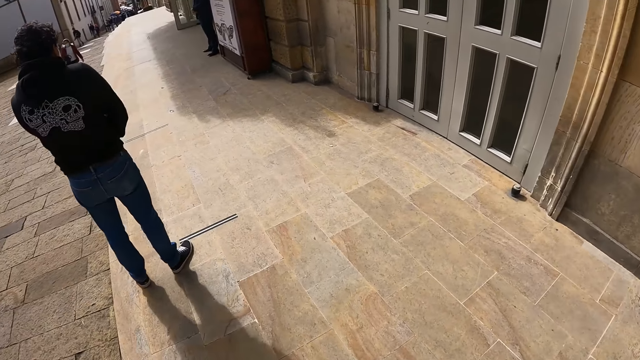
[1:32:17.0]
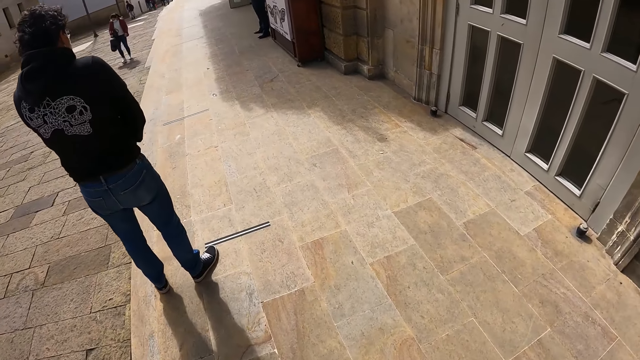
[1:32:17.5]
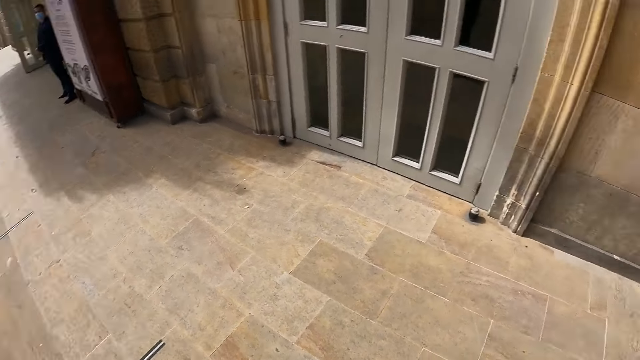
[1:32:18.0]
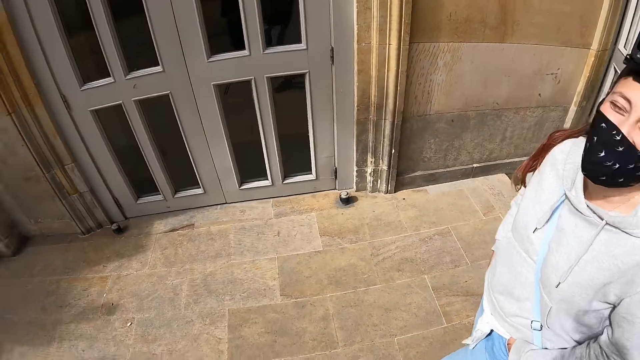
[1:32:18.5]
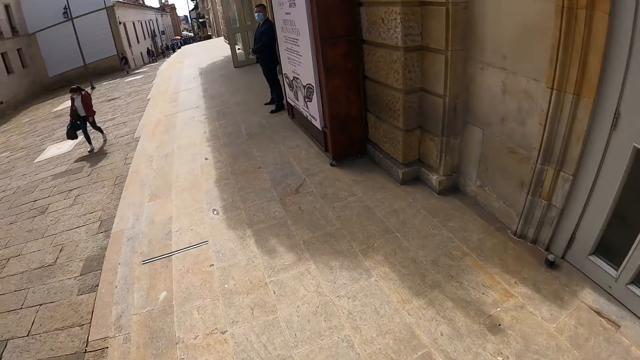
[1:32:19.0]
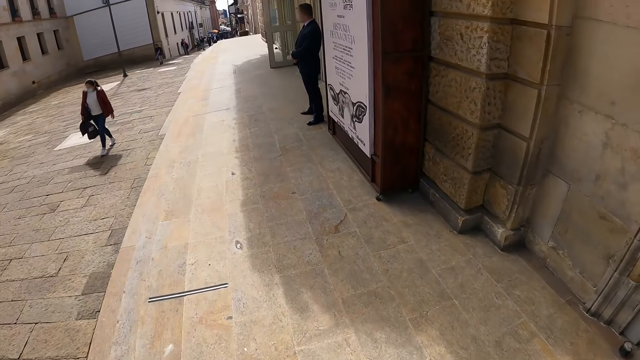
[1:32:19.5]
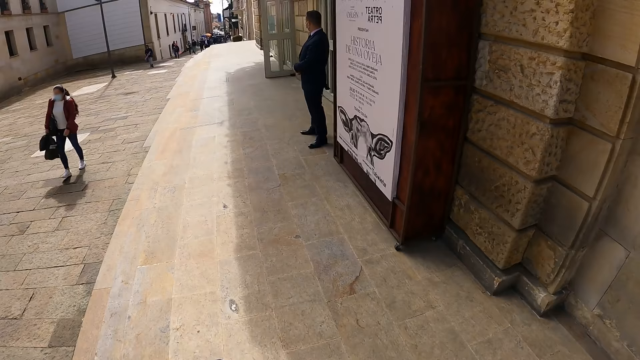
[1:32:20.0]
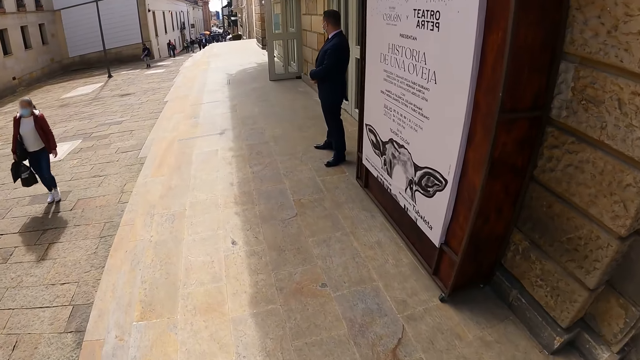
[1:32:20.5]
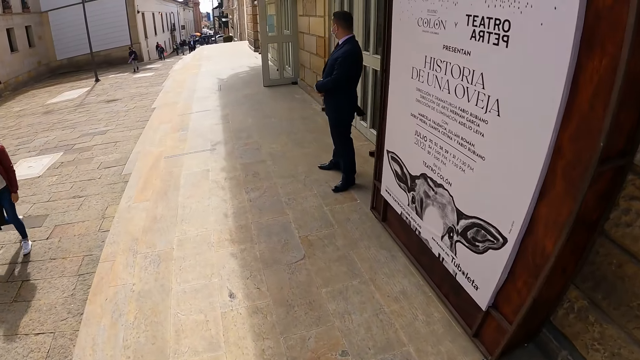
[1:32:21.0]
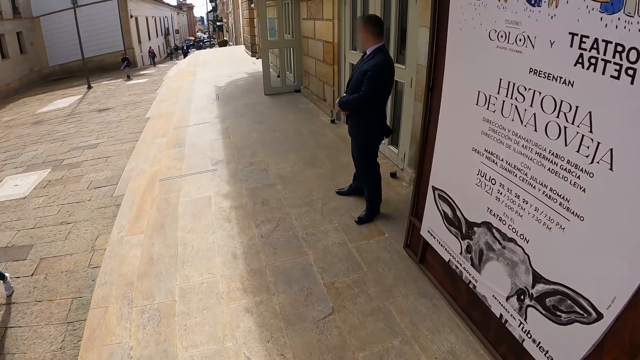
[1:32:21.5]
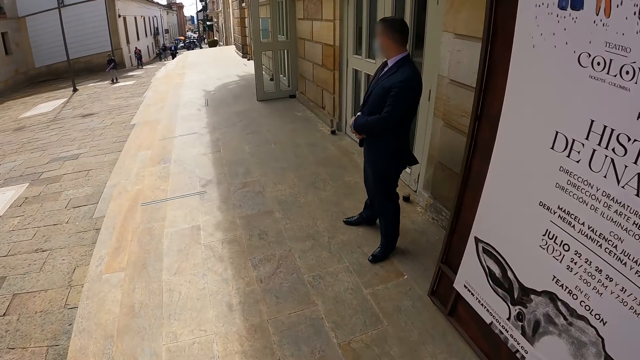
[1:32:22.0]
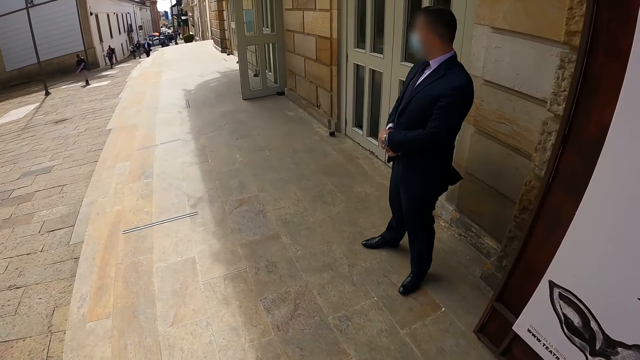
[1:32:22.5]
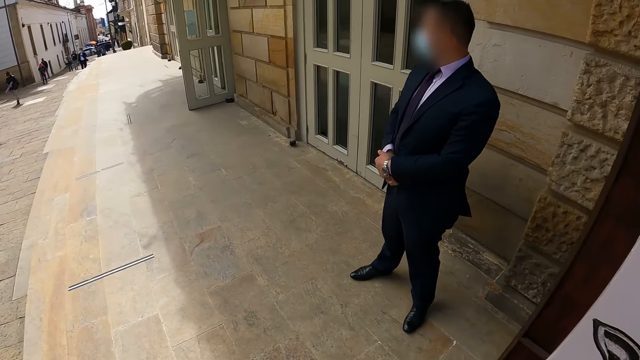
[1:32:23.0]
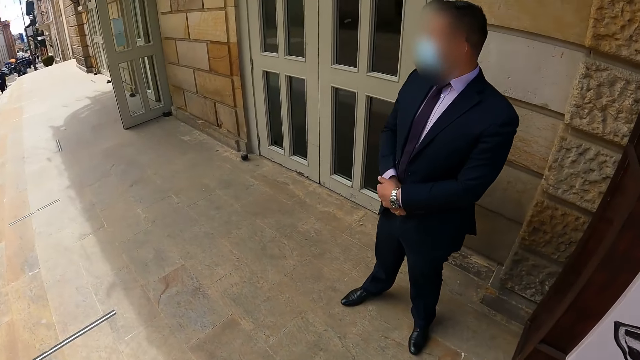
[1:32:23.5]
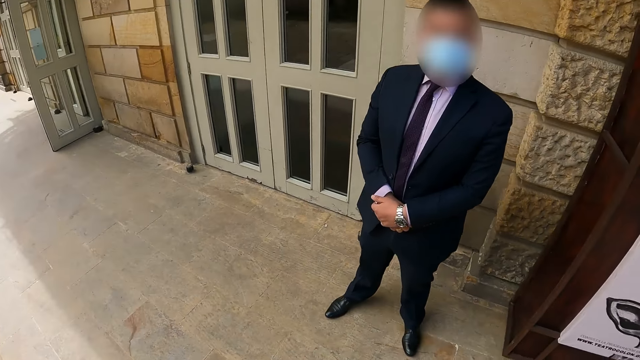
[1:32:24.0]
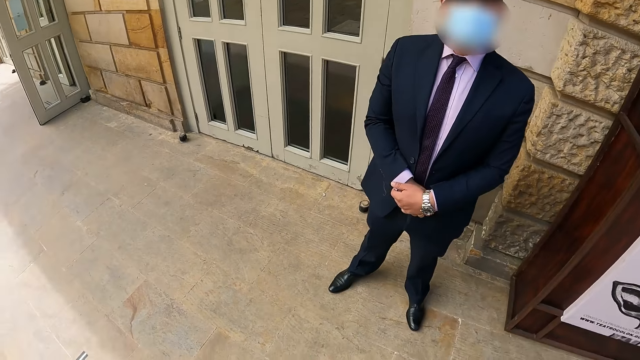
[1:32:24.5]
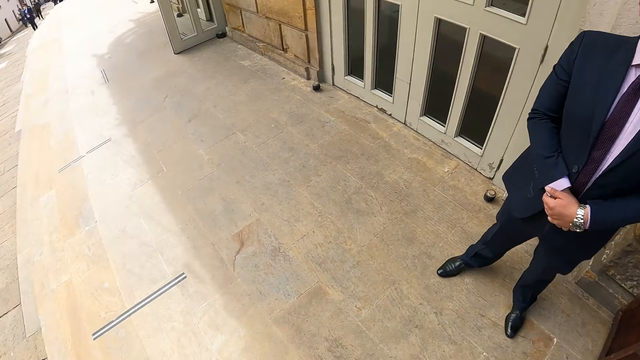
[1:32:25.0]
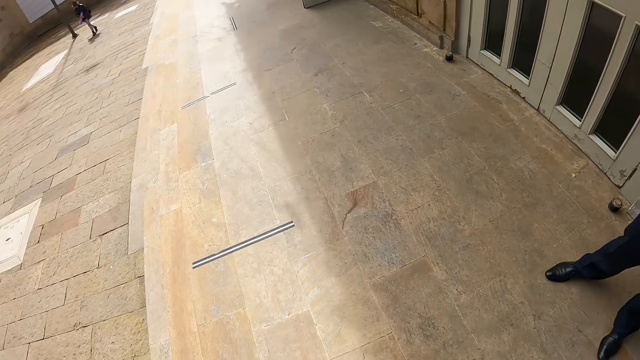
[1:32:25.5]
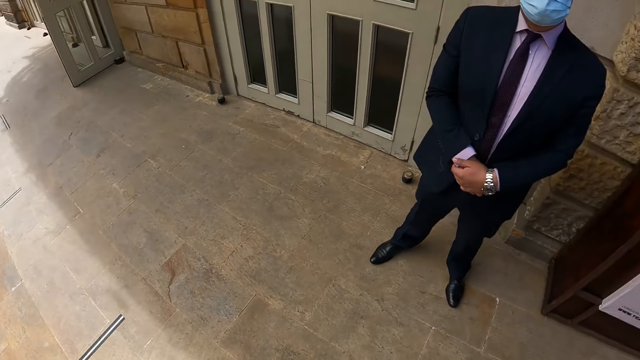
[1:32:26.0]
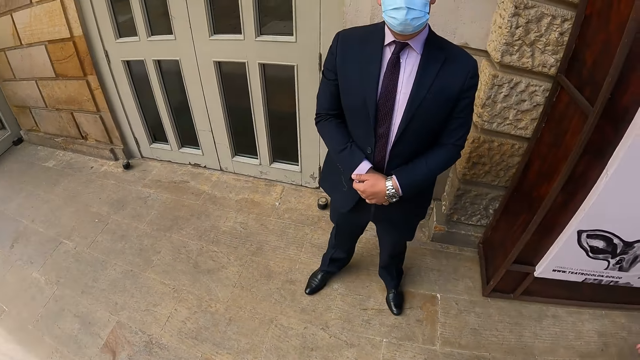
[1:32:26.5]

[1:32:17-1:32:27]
The camera wearer interacts with a person. They walk around. They talk to the person.

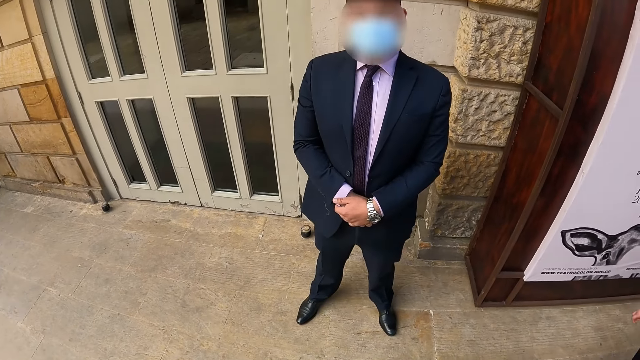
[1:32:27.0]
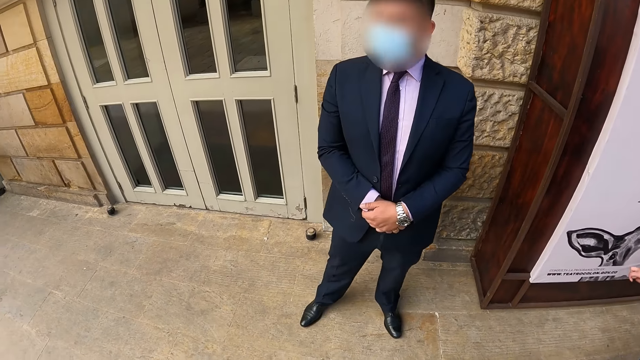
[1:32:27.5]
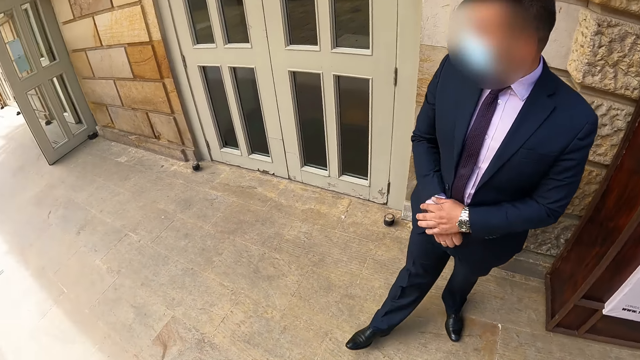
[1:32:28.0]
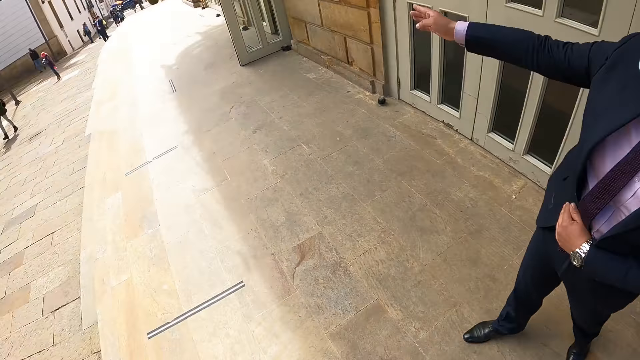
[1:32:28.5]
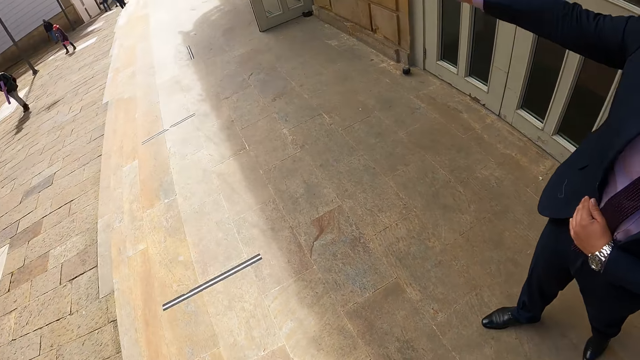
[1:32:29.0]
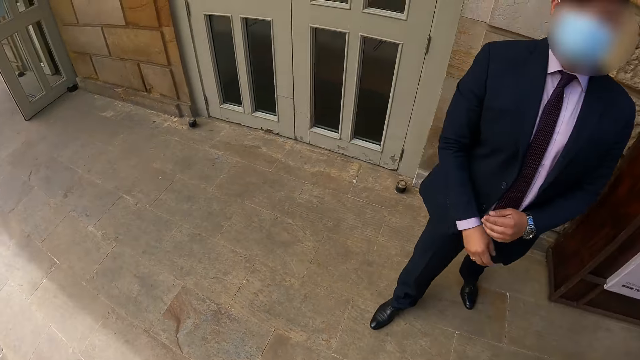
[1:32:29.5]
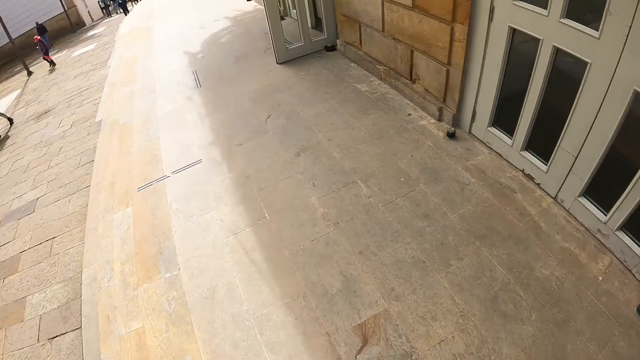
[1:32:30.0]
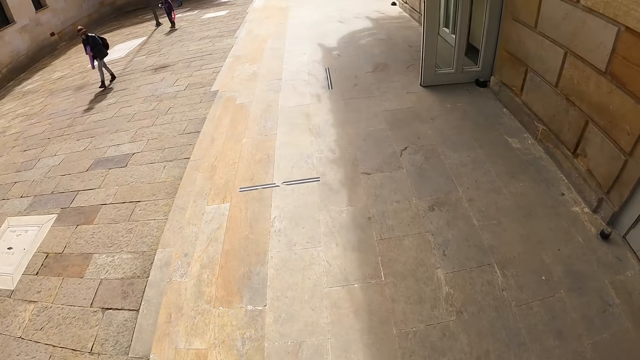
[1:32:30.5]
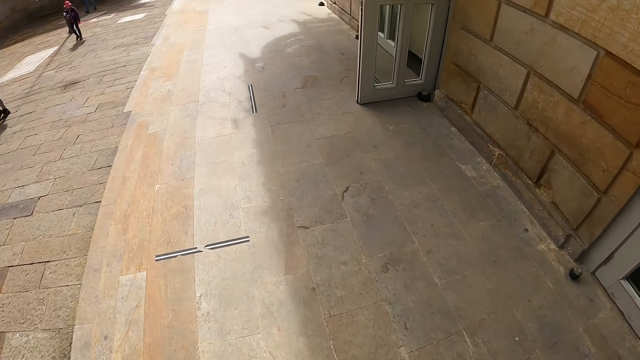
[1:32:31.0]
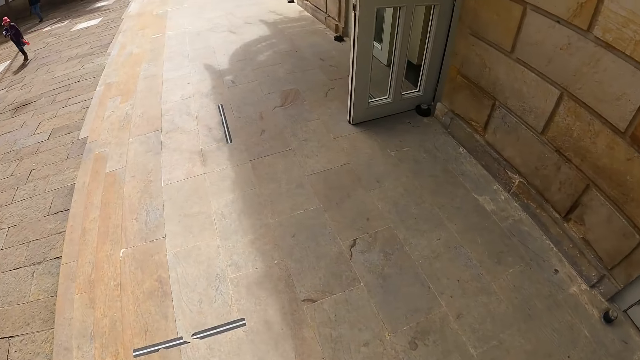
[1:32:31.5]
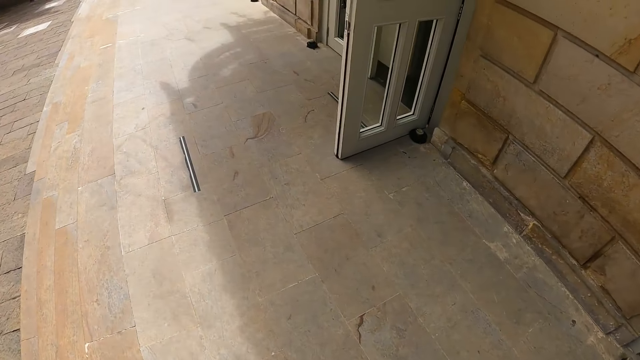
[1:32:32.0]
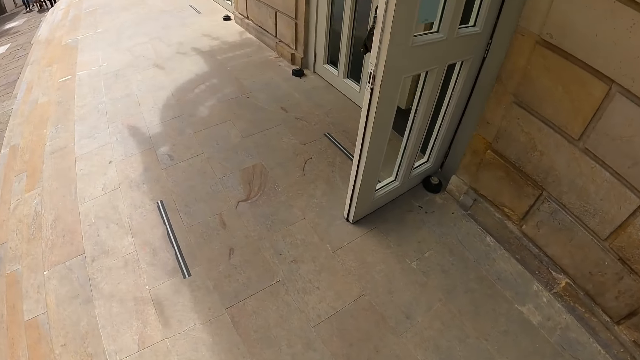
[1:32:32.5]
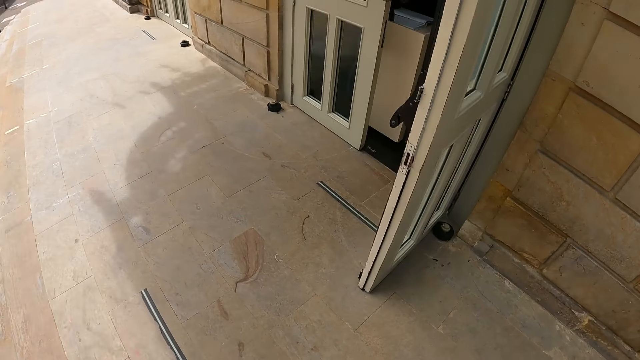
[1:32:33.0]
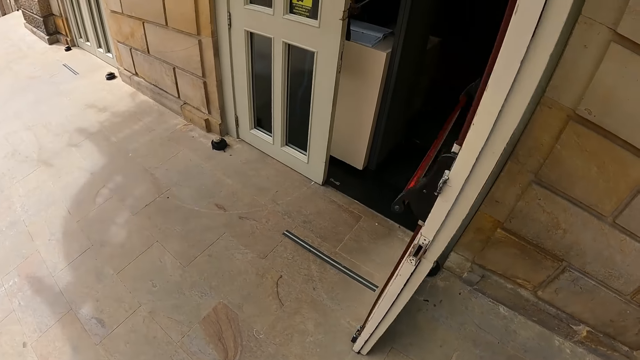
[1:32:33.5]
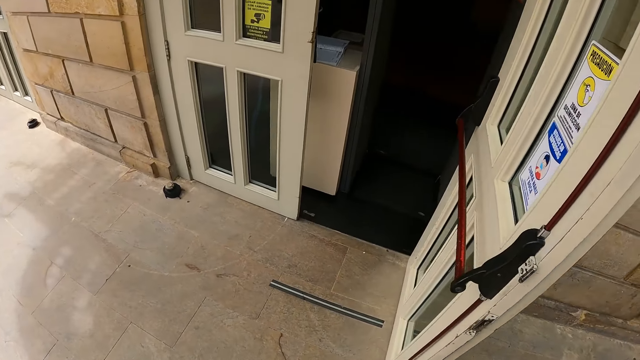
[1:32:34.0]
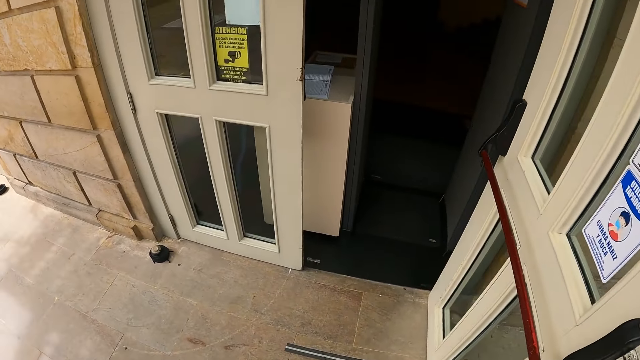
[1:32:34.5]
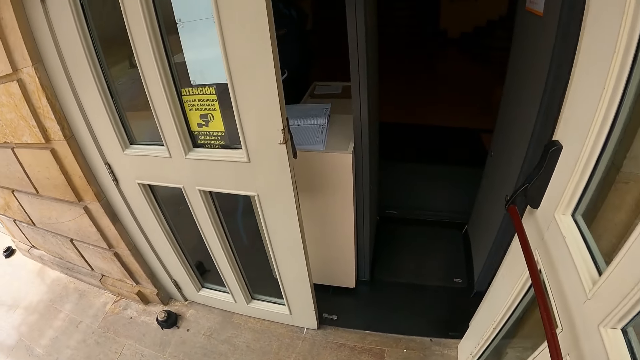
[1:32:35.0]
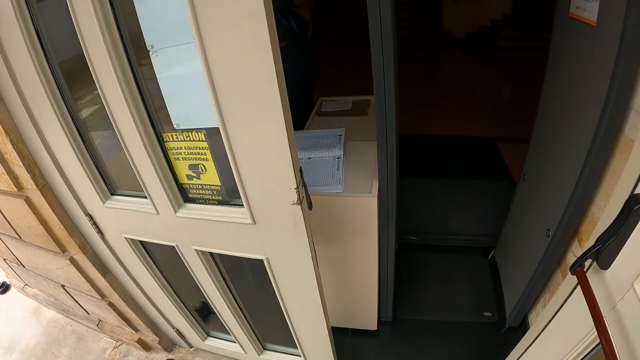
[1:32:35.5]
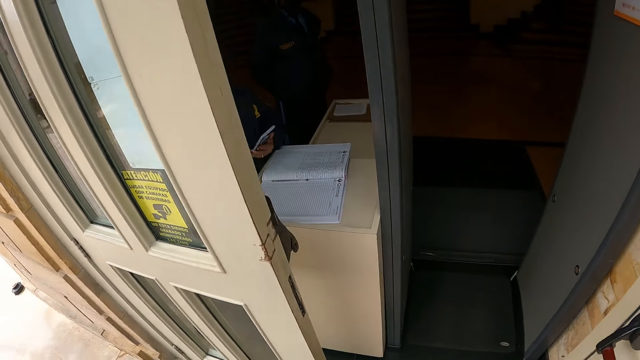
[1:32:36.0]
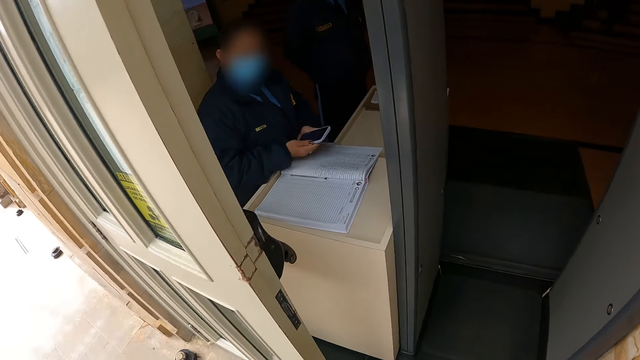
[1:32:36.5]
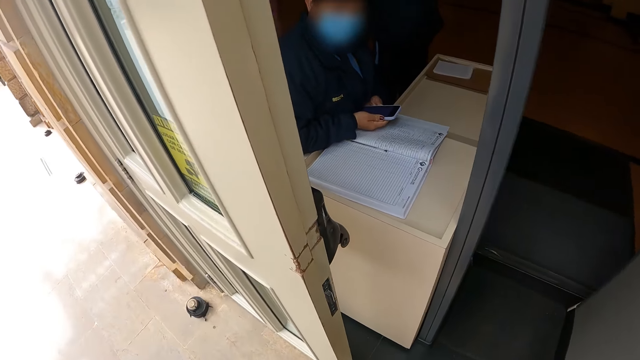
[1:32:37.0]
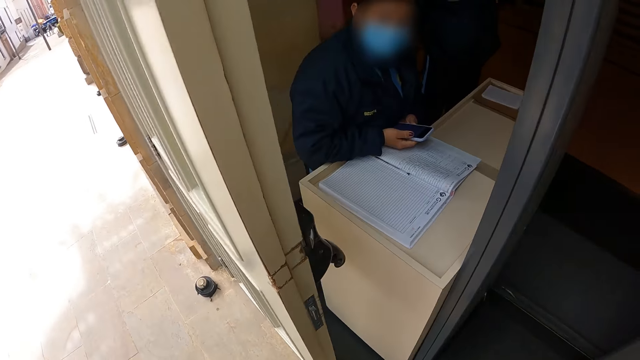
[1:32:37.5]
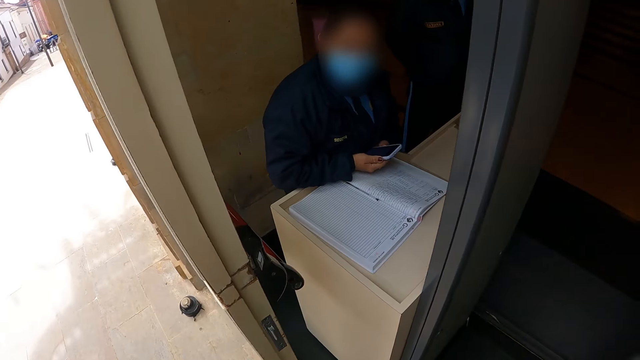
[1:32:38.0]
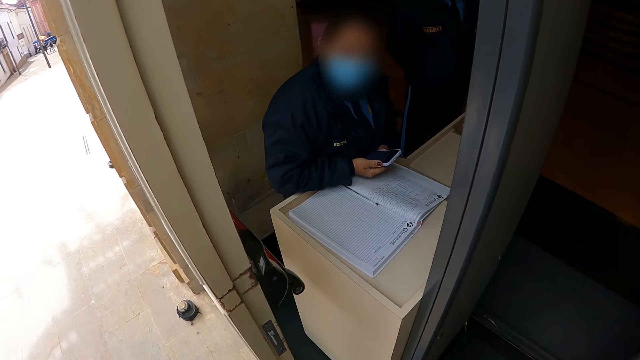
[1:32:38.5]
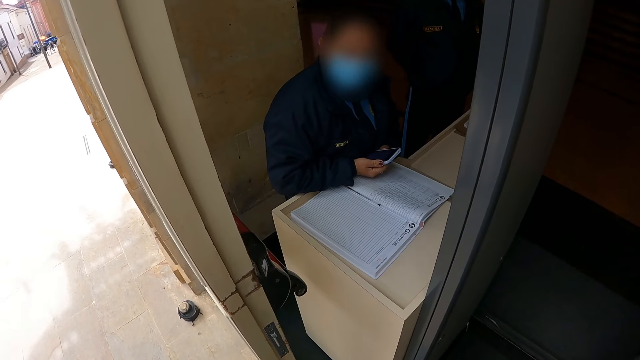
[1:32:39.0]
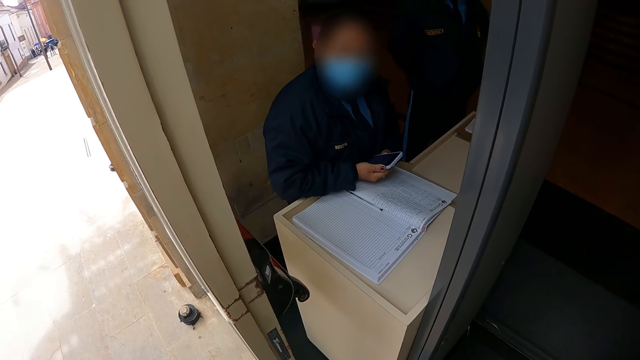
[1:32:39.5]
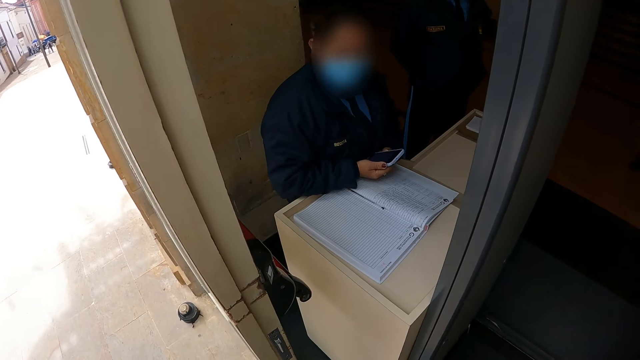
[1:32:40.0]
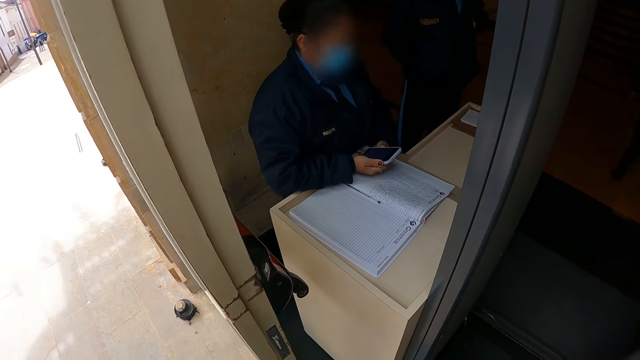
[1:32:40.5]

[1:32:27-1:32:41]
The camera wearer interacts with a person. The person points at the road. The camera wearer walks on the pavement. They talk to another person. They interact with a third person.
